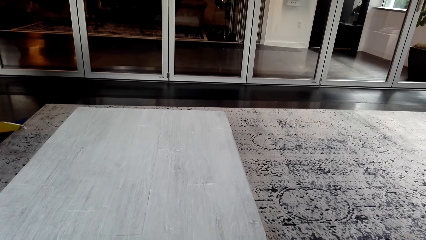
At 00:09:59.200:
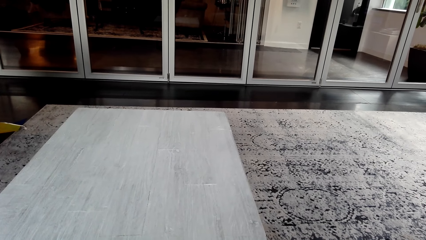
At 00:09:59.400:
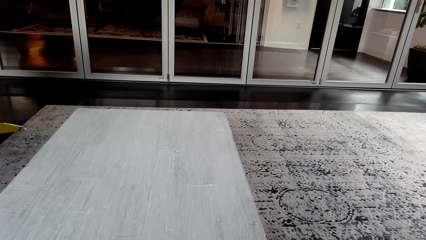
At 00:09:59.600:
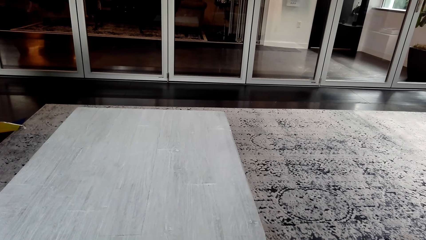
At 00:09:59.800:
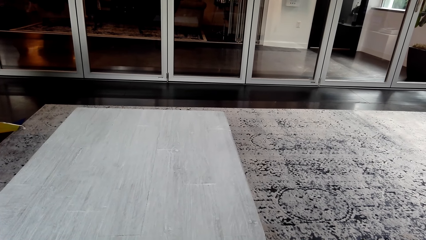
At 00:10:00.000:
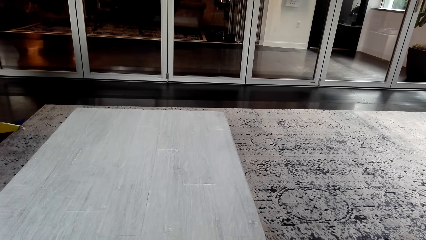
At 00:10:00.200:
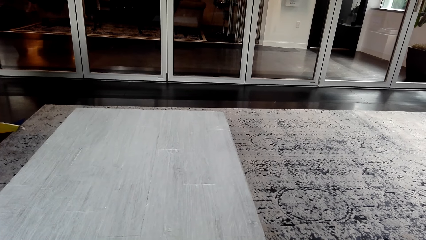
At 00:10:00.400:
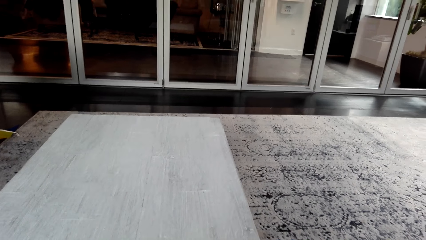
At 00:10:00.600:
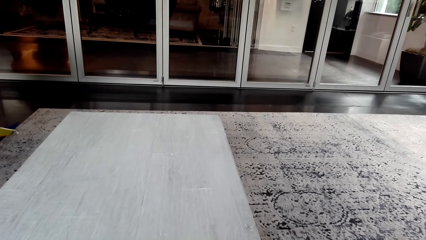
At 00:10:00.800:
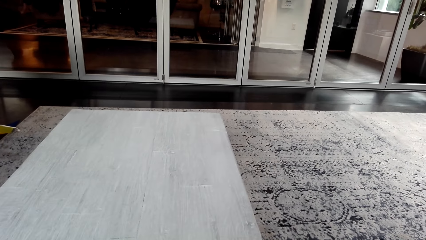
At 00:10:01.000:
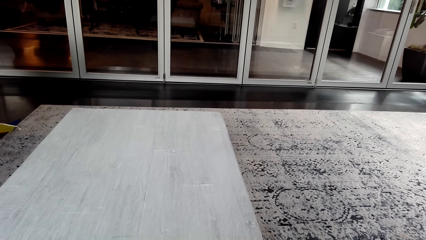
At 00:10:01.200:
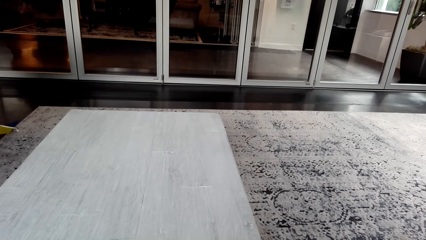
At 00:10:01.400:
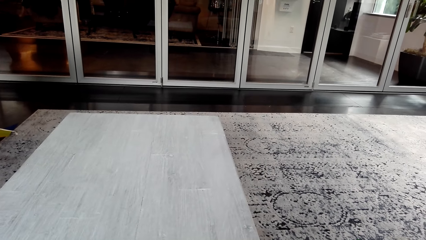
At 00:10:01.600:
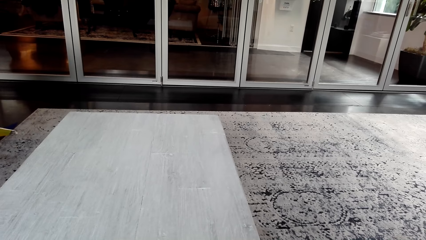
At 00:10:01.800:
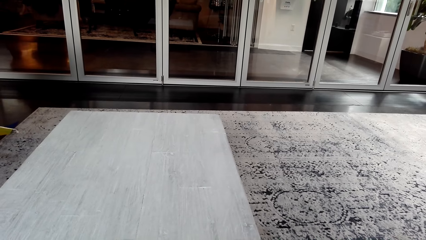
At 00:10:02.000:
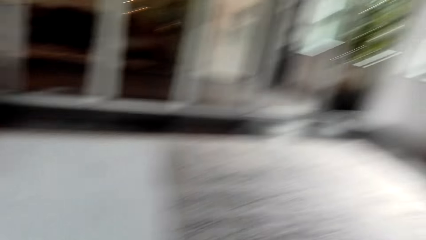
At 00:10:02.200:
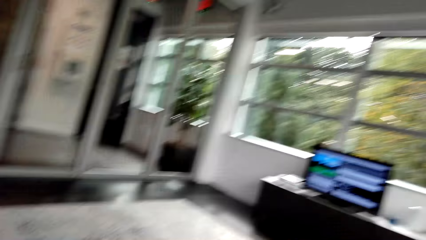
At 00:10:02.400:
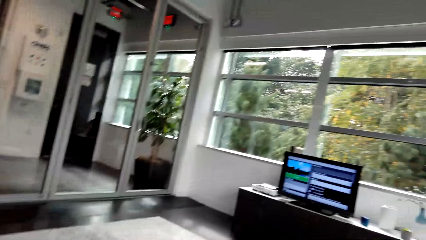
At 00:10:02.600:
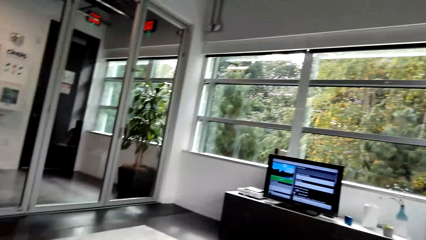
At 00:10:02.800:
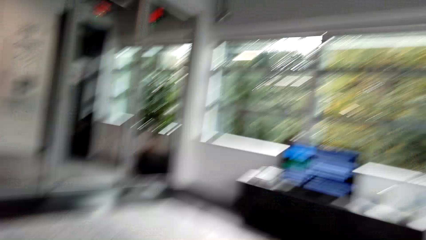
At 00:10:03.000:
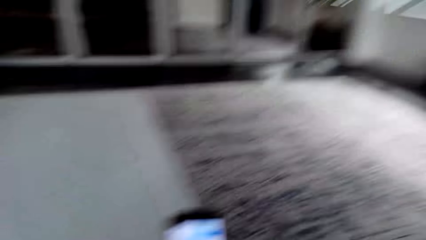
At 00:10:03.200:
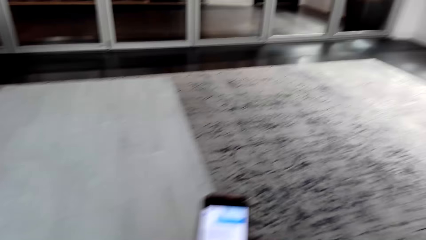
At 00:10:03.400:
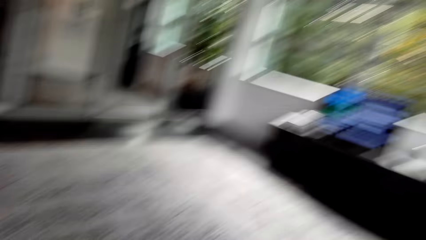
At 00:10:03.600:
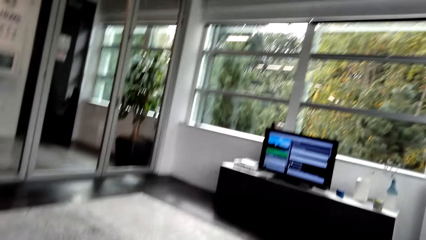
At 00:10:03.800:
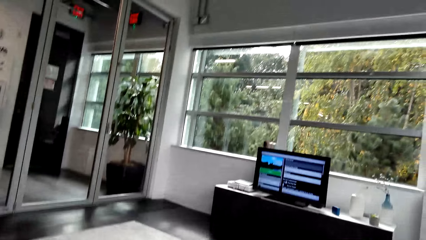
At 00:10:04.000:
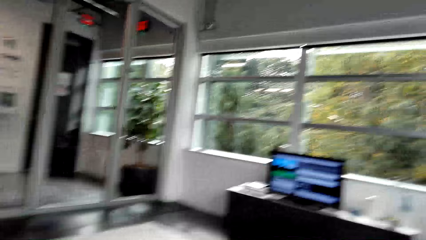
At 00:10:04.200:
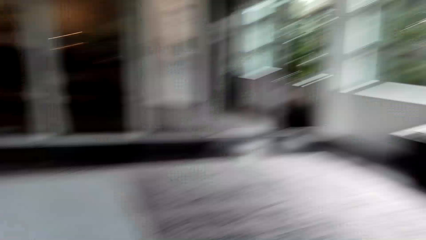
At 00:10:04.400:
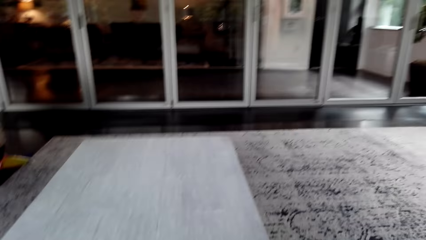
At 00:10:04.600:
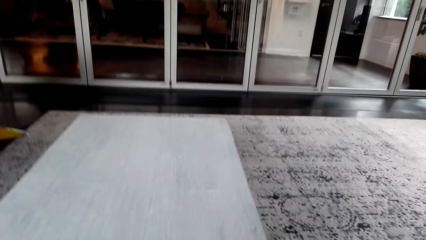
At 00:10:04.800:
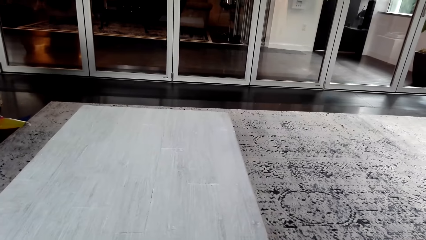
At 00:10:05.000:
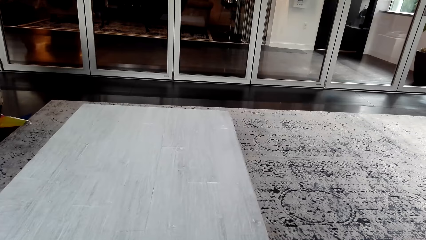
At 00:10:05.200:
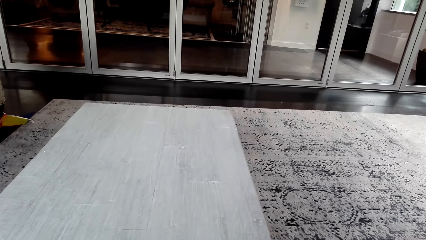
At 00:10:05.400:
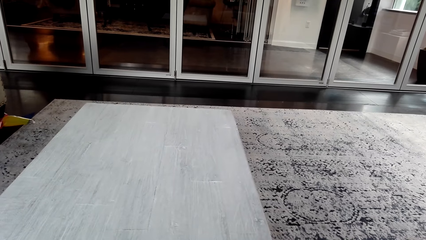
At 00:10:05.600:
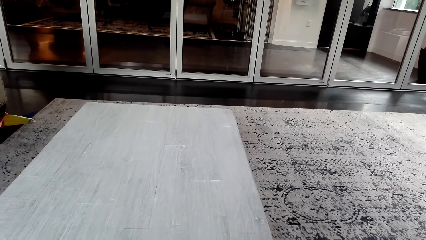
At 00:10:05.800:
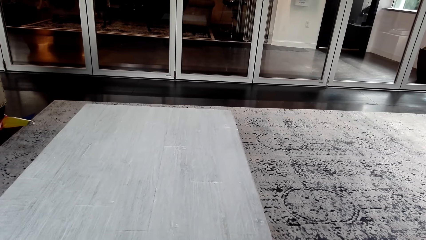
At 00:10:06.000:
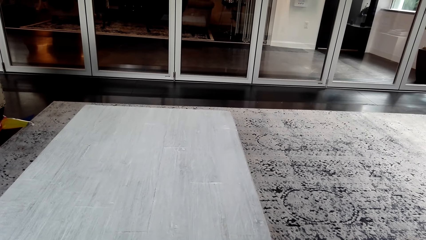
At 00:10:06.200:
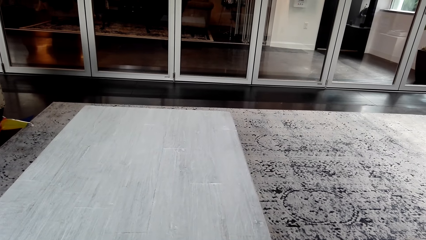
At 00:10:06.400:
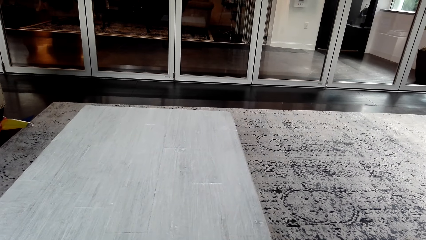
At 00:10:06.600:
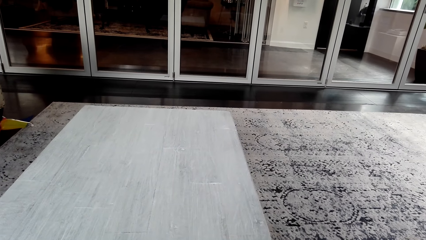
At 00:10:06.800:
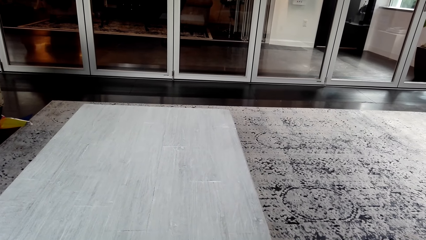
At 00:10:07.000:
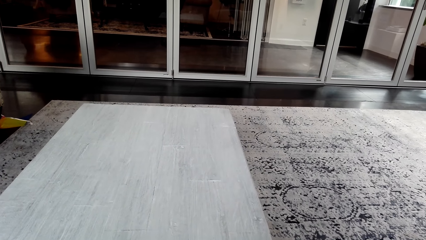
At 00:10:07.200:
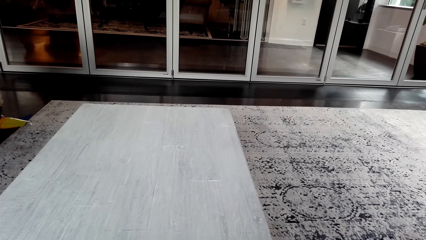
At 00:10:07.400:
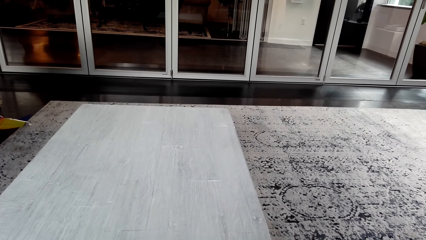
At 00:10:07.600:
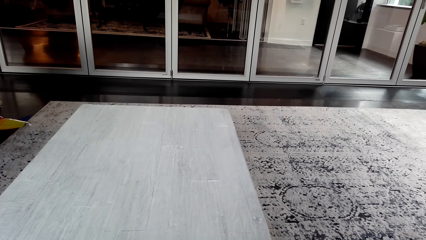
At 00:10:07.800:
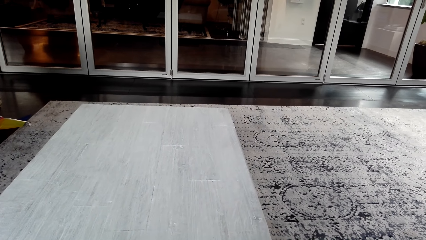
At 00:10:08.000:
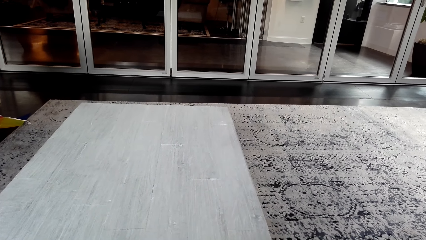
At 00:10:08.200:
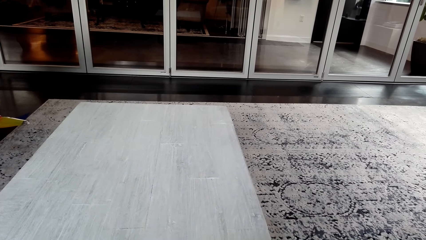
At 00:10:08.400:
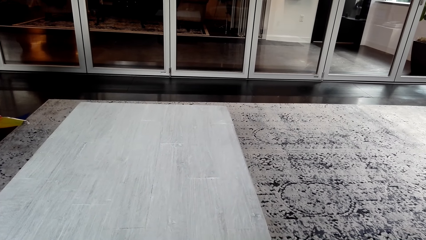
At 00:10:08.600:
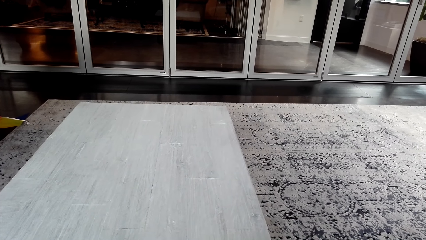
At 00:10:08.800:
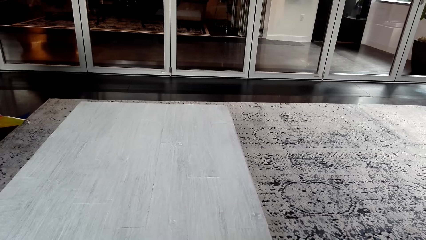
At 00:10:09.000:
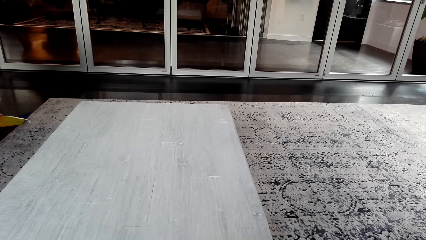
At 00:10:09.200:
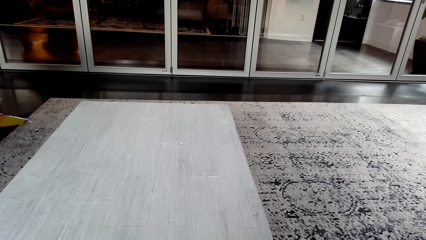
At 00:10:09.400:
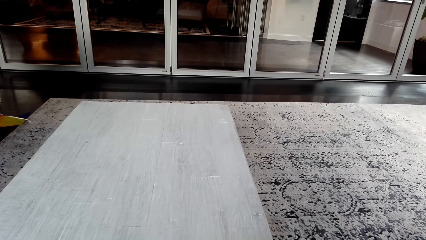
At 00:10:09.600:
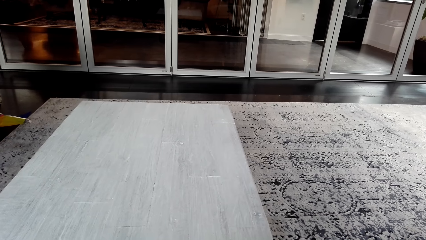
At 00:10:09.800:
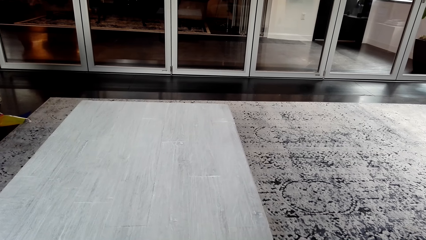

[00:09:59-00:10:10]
The camera wearer looks at a television. They use a phone. They look at the television. They use the phone.

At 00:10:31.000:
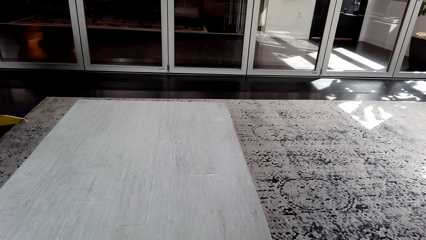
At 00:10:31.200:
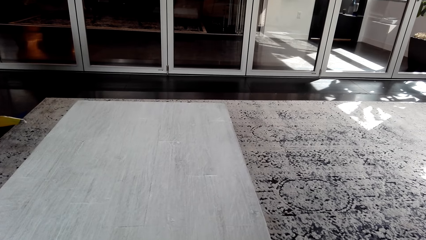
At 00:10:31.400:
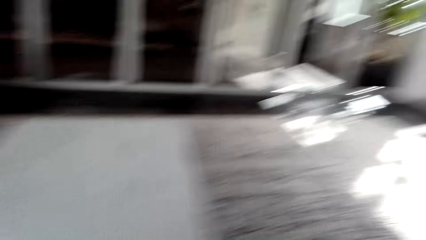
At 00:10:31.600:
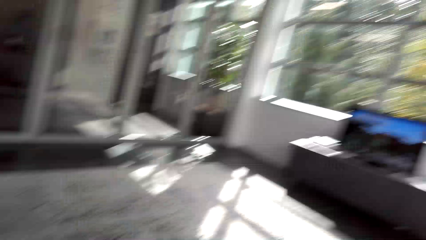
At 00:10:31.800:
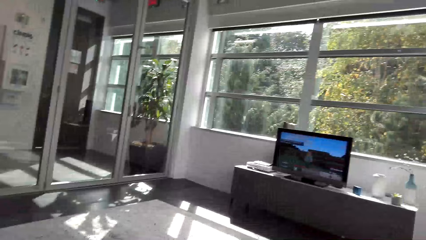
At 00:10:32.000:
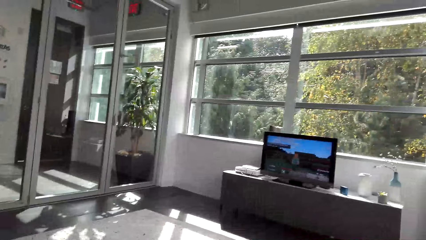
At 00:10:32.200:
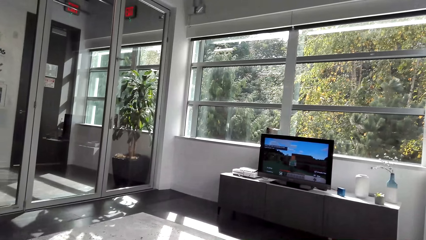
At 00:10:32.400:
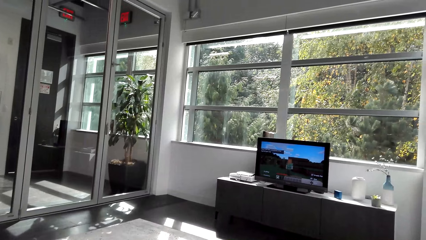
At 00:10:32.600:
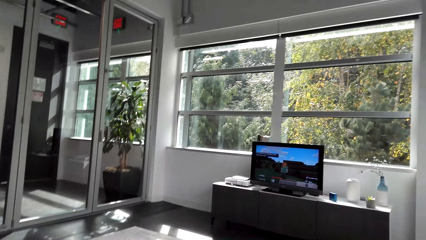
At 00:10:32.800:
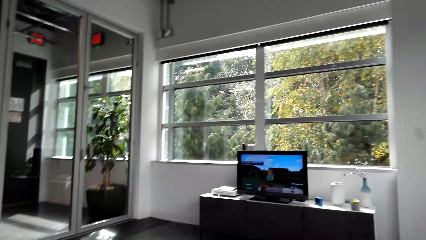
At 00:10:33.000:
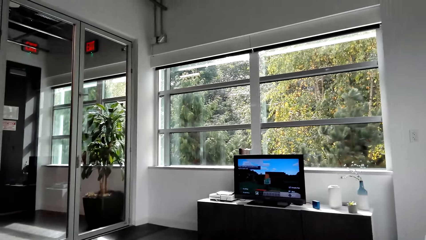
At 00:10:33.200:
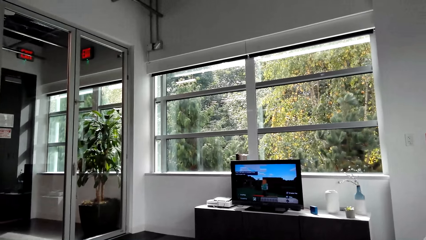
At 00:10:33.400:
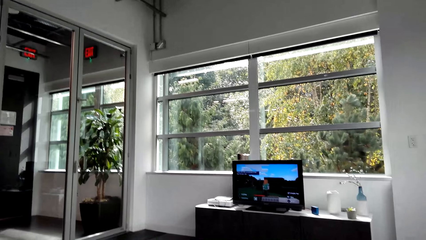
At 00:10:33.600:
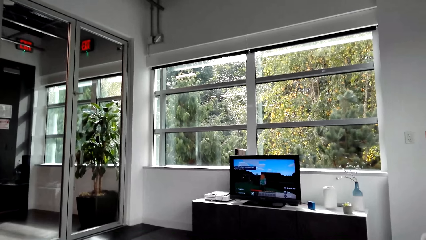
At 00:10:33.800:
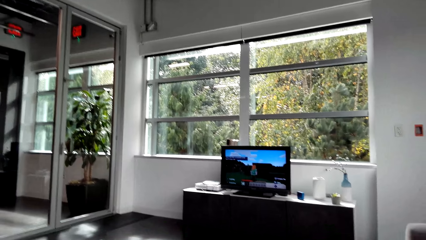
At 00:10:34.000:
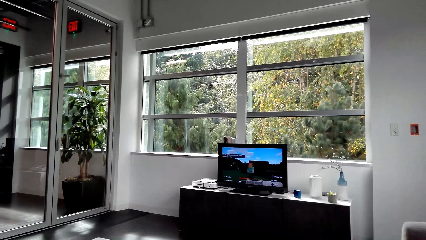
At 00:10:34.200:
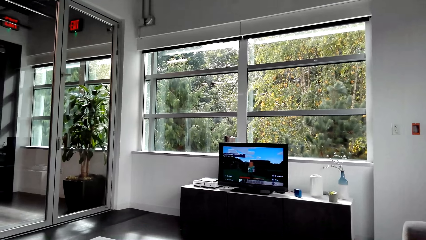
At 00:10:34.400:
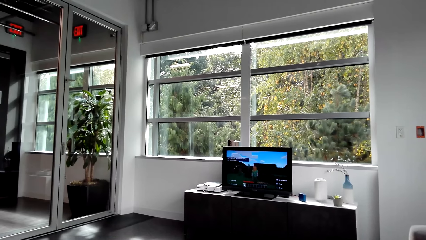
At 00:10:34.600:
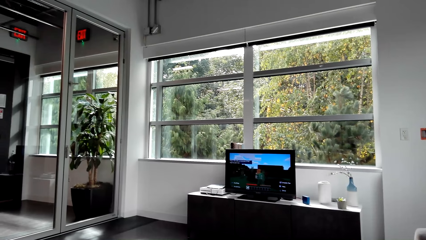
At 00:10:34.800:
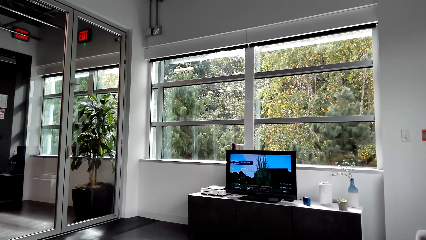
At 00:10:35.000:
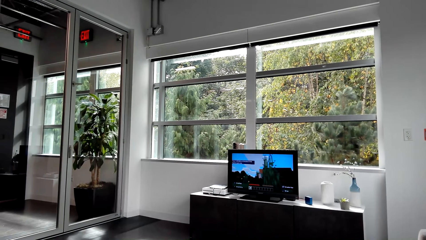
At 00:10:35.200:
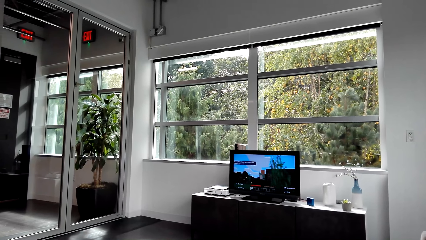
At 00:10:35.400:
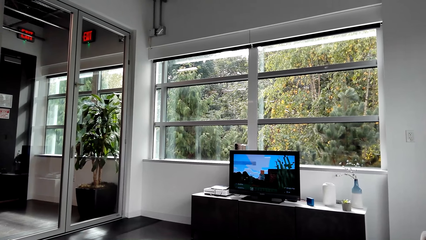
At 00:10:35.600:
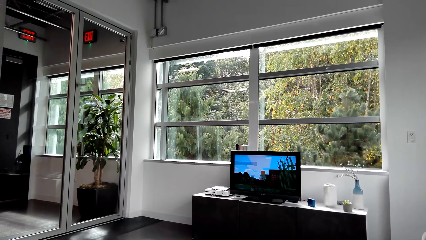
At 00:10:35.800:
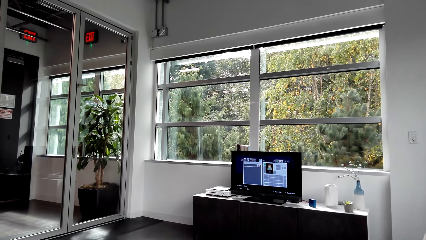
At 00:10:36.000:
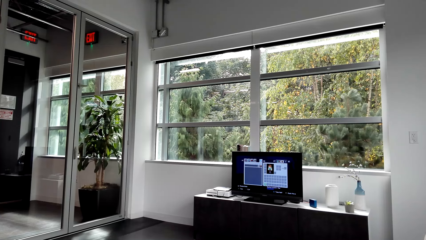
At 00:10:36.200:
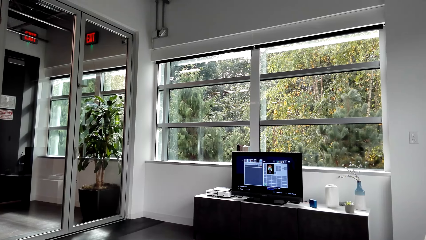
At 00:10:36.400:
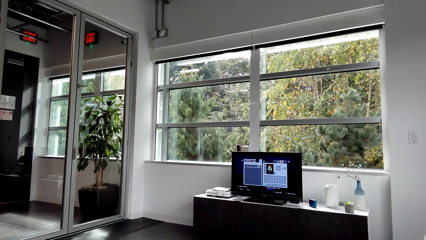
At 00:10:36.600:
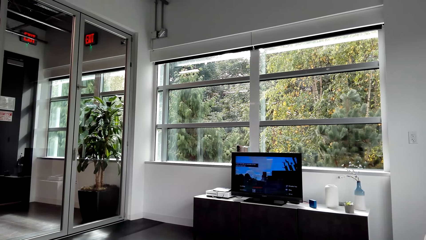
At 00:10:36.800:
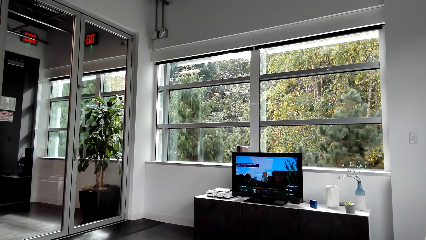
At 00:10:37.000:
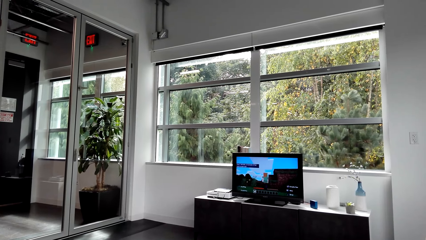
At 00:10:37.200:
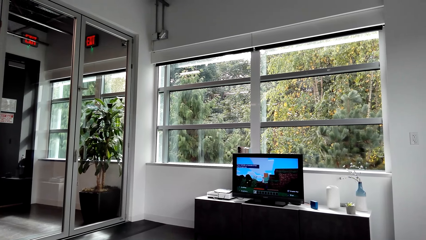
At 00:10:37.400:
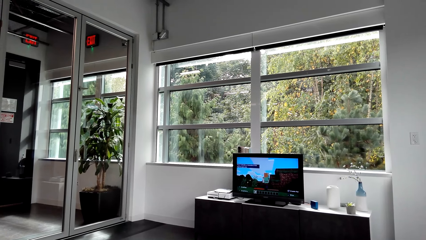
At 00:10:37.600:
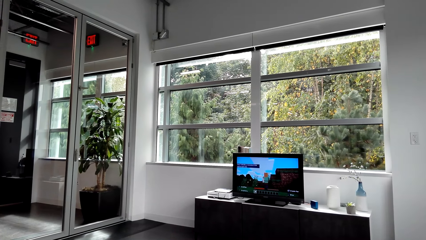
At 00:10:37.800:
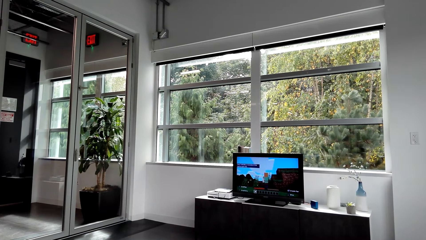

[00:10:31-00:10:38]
The camera wearer plays a game on television.
